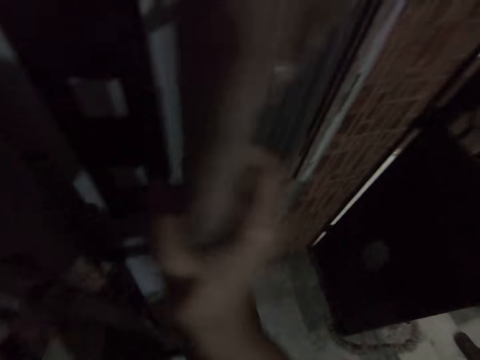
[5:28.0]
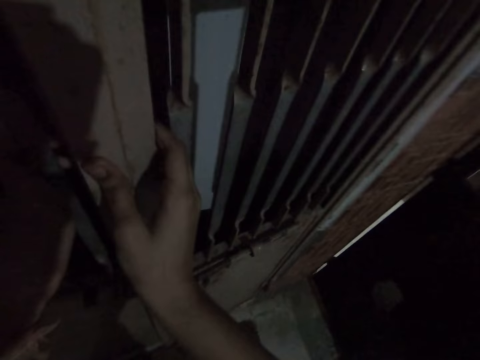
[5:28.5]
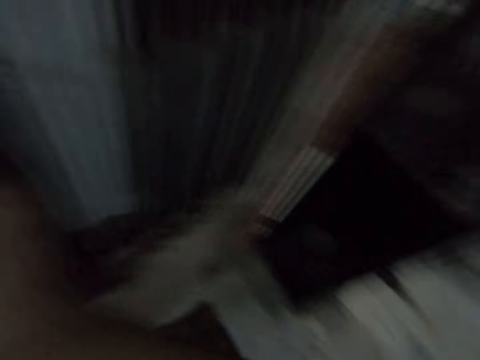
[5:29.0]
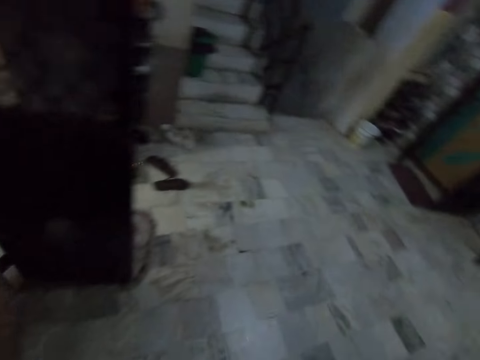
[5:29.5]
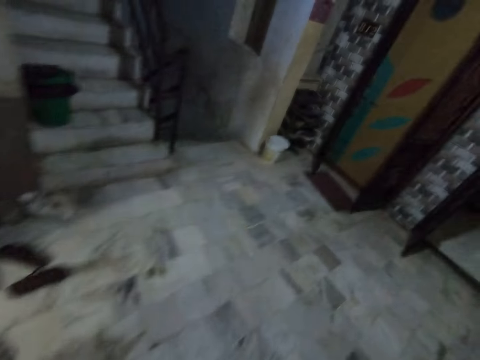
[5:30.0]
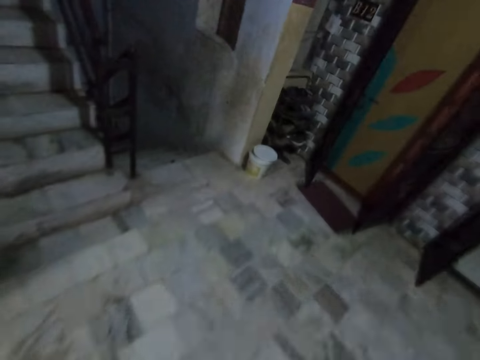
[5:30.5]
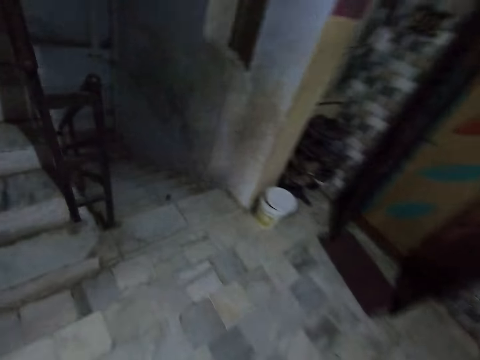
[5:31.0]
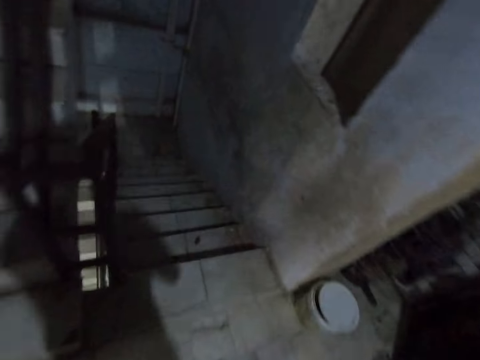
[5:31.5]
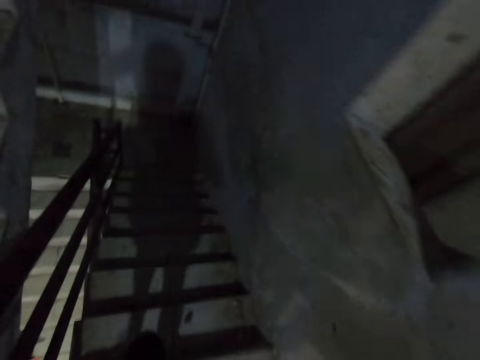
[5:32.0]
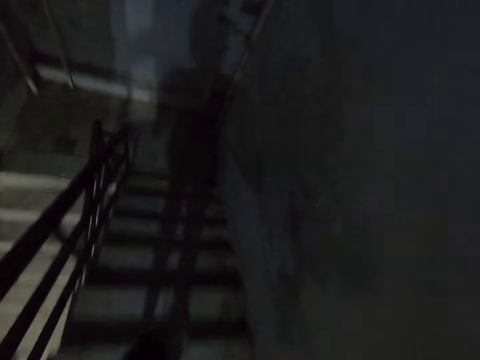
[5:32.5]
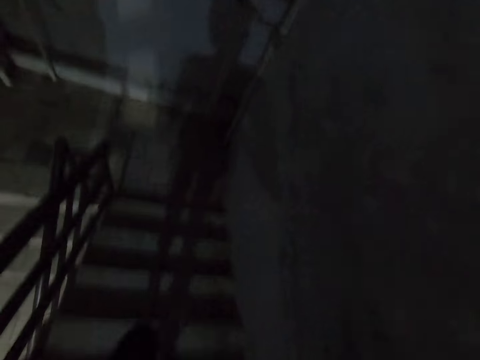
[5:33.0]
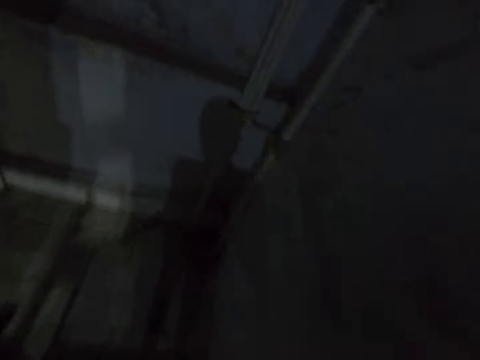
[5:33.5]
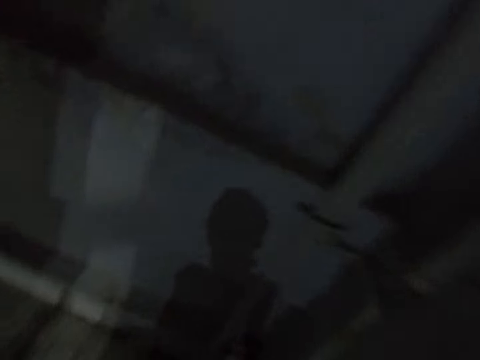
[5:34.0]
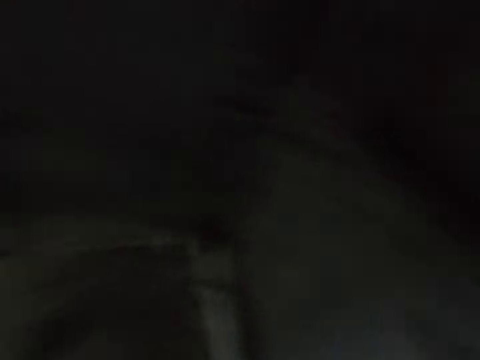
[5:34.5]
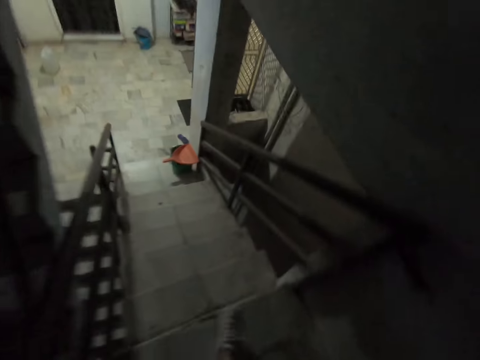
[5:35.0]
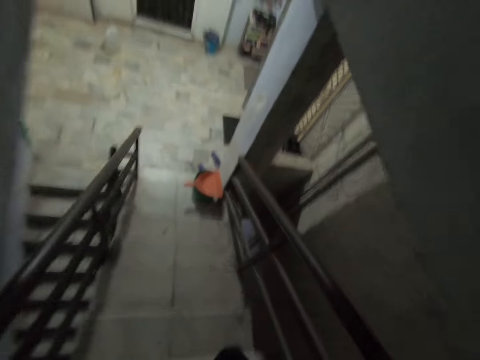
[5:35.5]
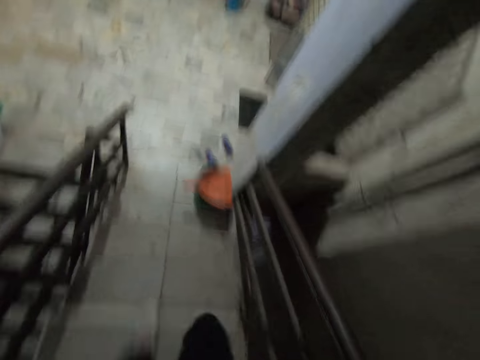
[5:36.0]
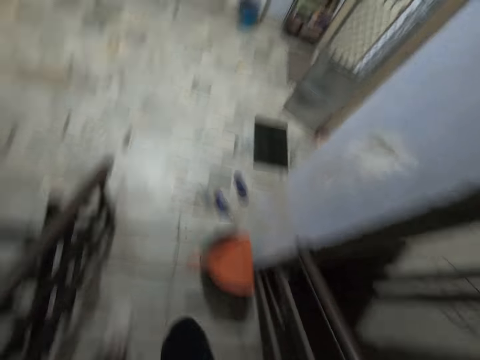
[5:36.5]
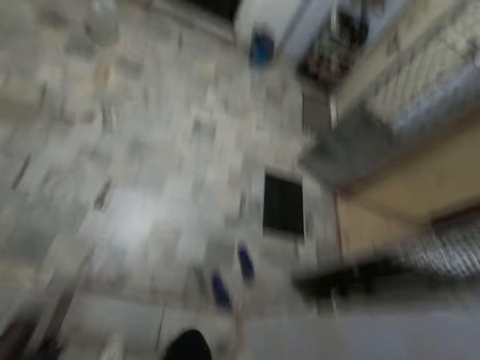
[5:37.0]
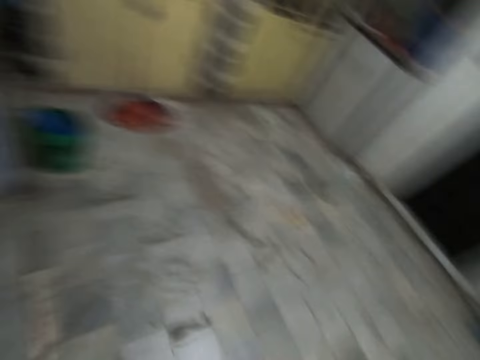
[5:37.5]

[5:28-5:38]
The camera wearer closes the door. They walk around the room. They walk down the stairs.

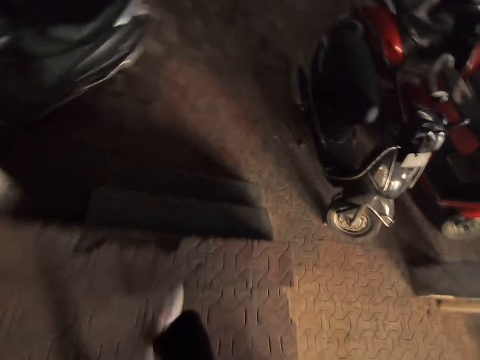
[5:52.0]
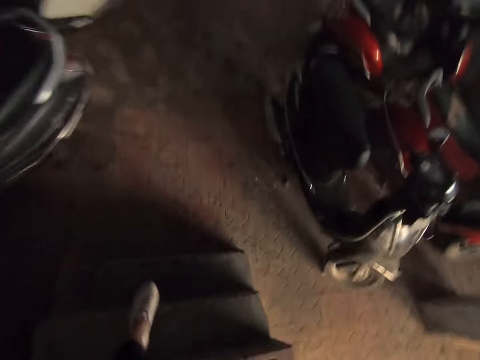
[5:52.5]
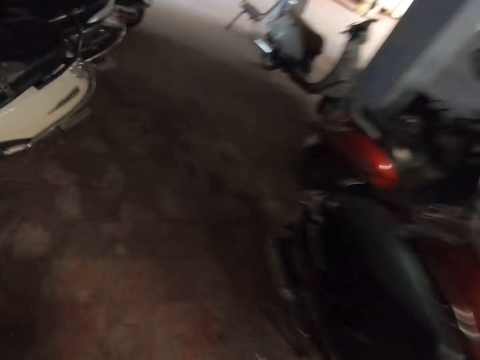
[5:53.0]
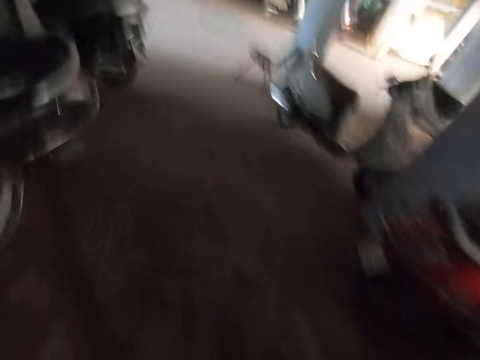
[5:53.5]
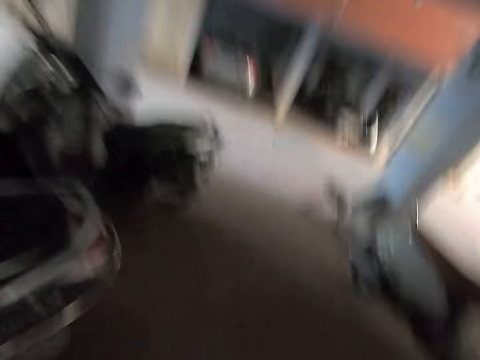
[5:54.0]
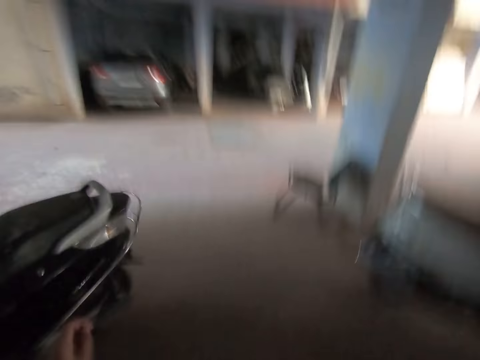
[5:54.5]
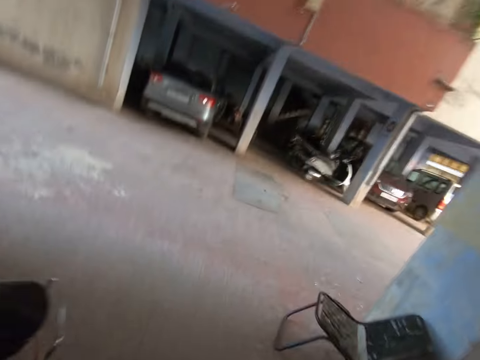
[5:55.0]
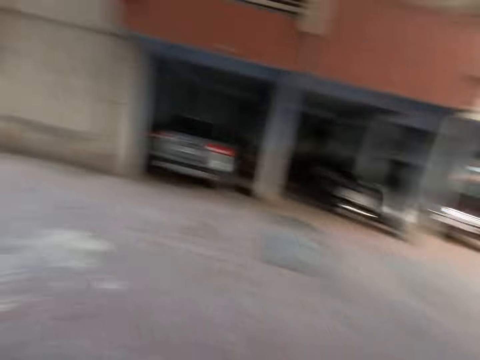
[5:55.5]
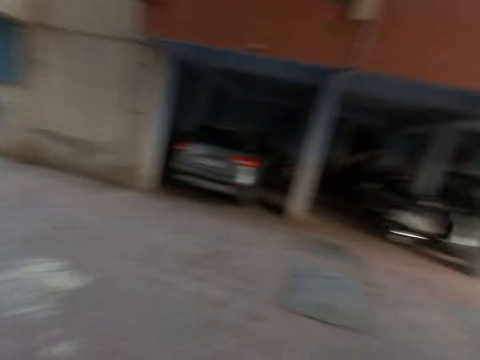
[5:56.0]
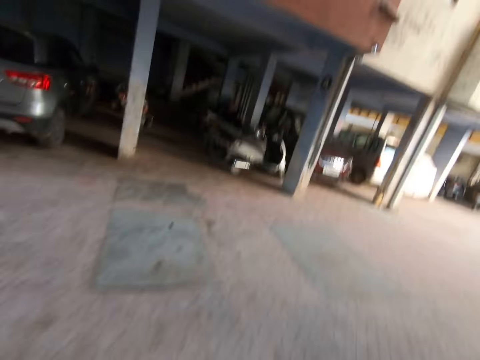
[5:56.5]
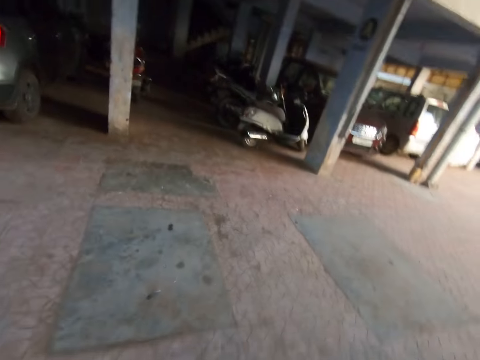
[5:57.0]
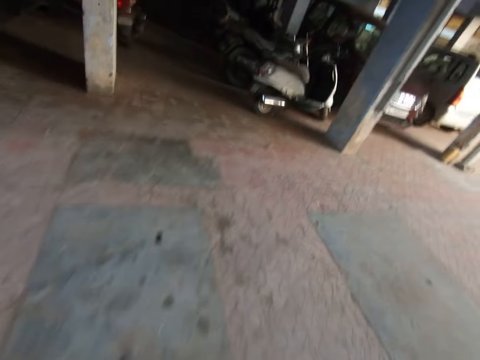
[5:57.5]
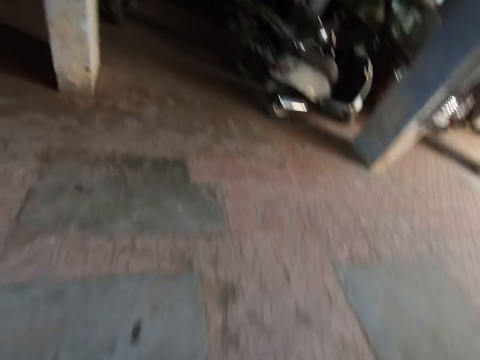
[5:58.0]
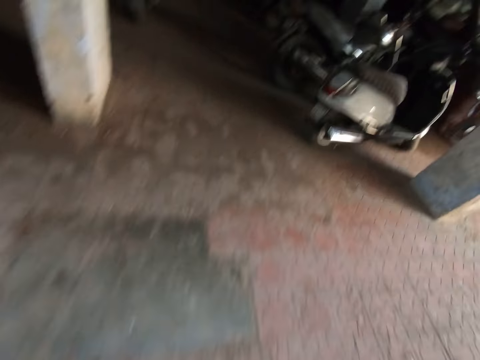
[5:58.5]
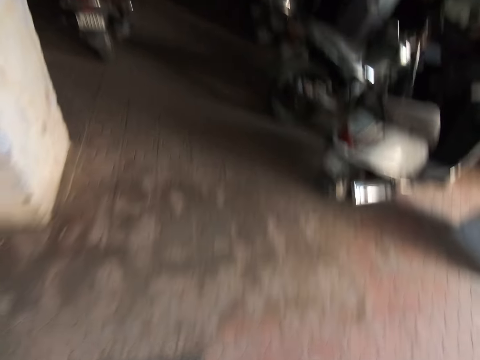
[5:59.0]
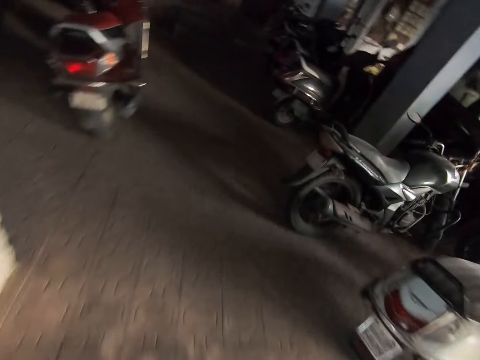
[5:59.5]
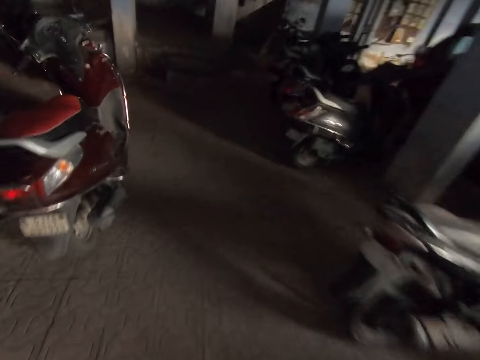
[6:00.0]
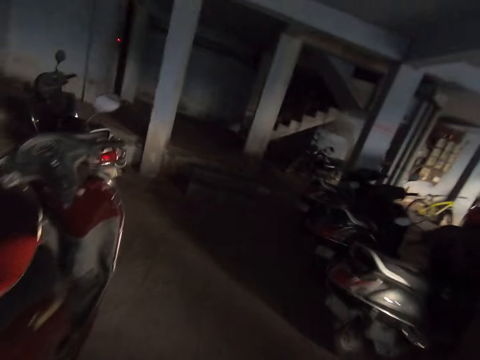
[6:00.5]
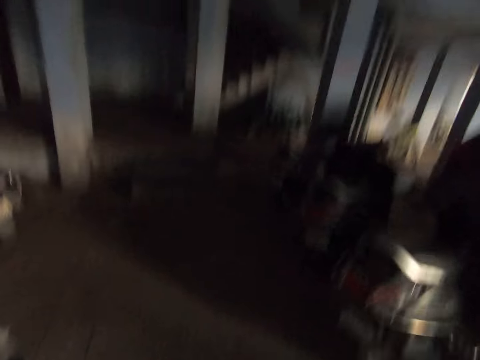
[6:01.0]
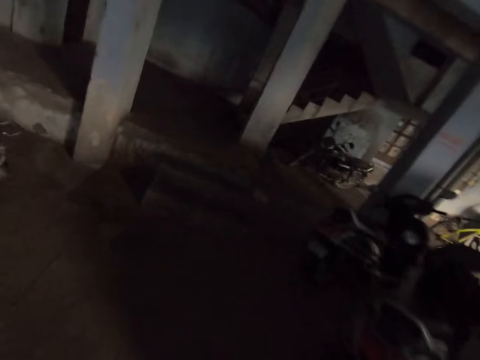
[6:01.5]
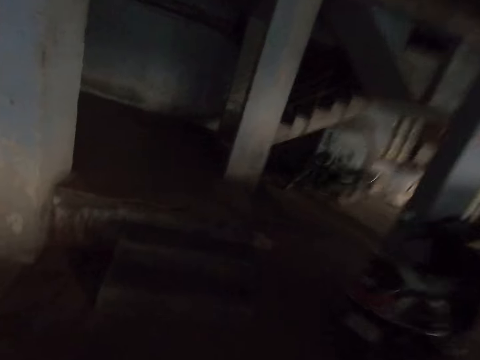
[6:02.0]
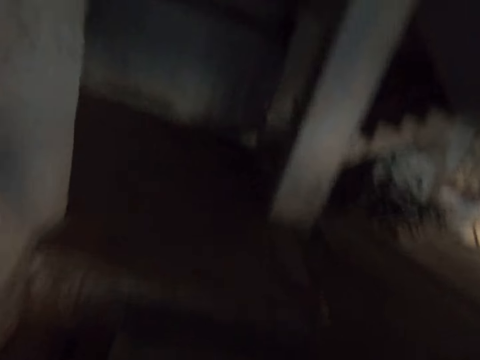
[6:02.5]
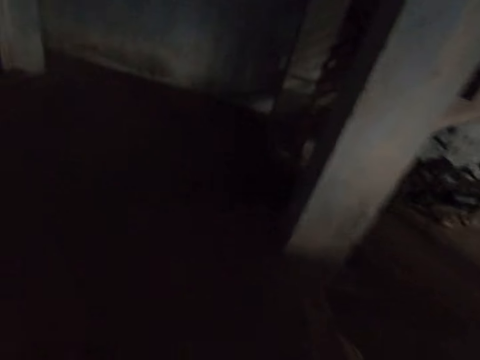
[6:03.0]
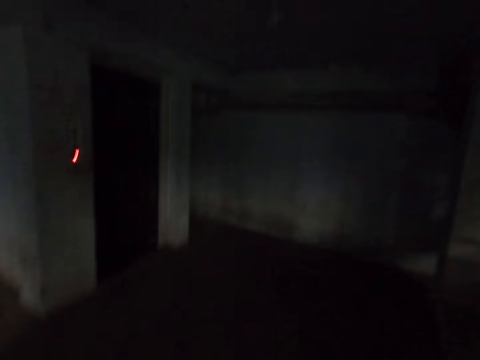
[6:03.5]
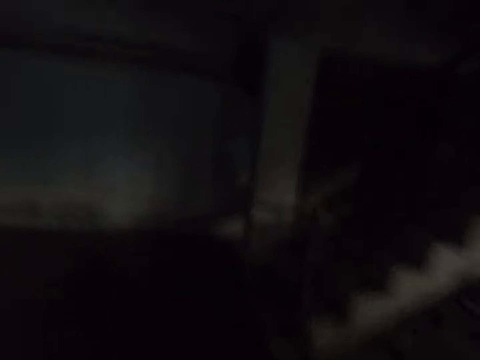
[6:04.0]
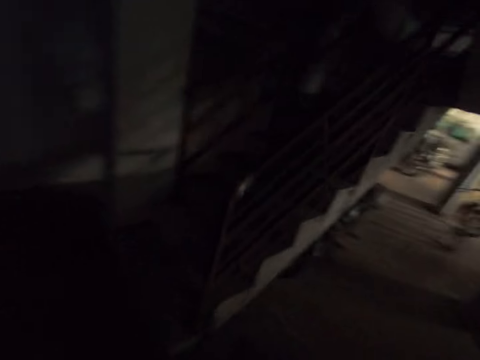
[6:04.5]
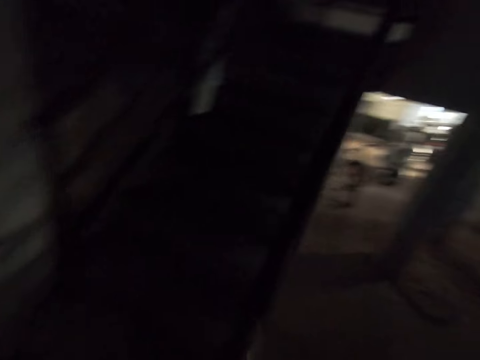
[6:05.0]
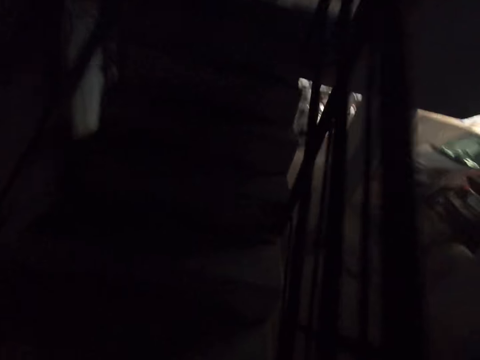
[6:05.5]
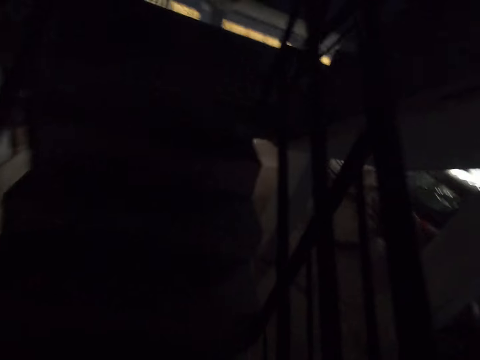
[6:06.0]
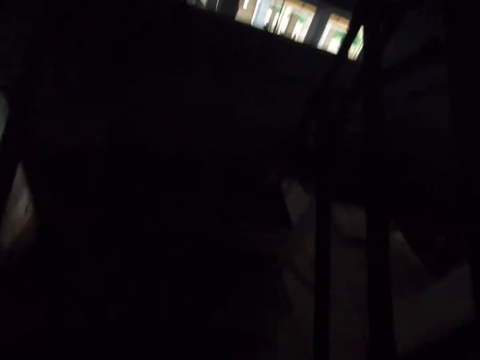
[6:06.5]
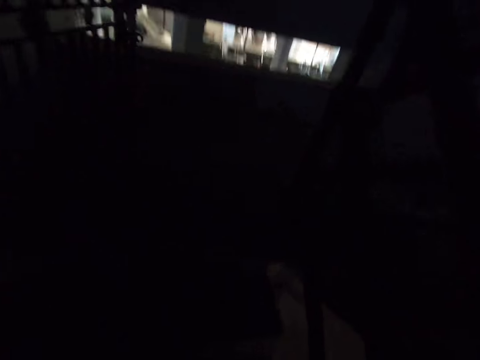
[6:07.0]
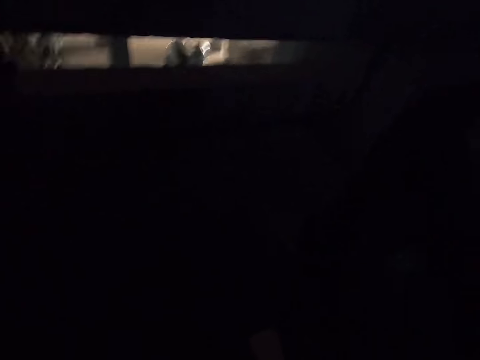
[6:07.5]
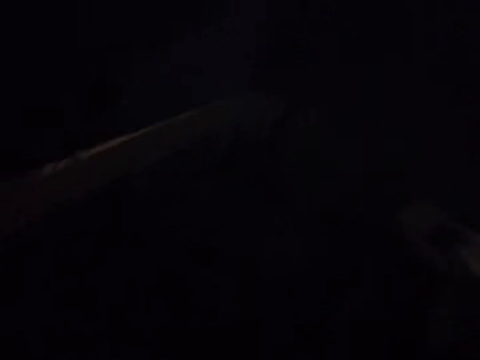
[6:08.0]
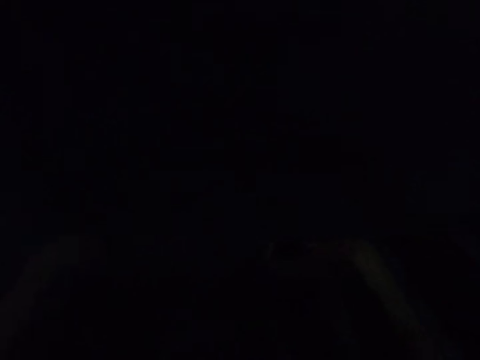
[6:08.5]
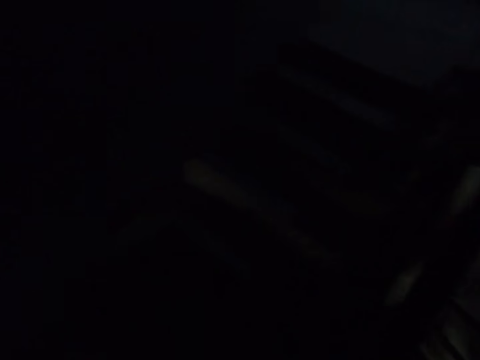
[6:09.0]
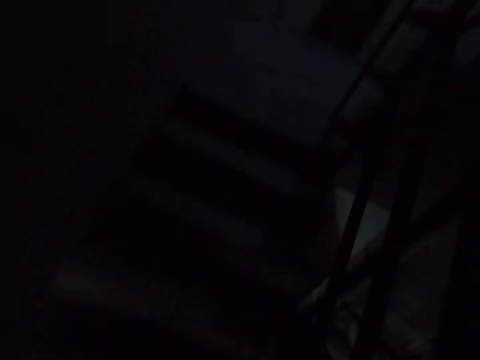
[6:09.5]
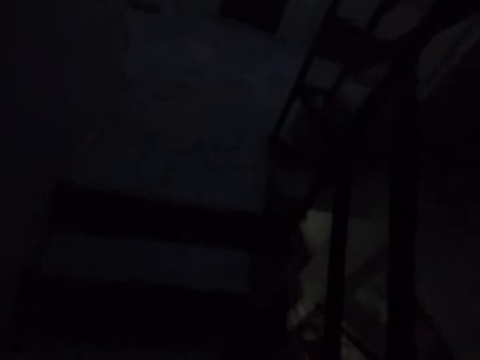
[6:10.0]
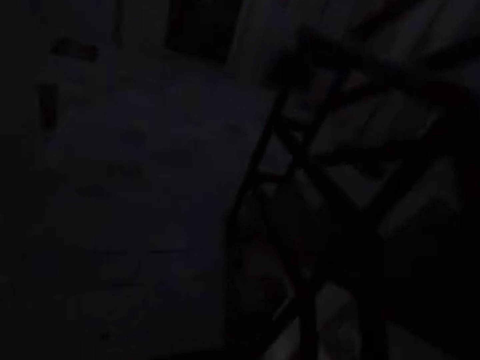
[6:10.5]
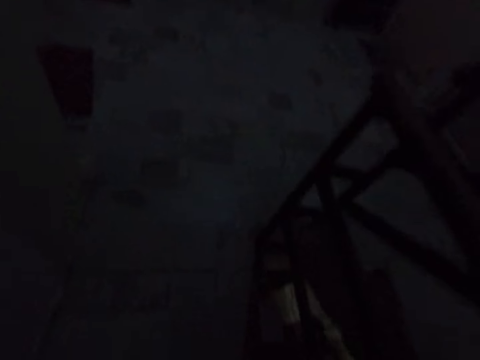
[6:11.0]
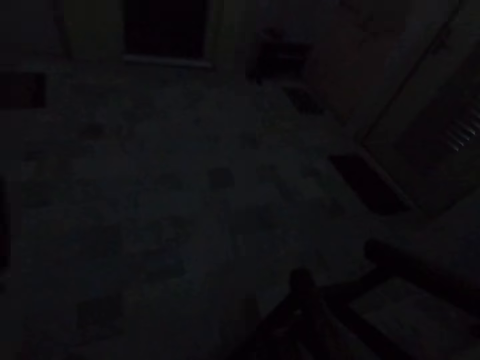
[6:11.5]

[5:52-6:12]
The camera wearer walks around the compound. They walk up the stairs.
